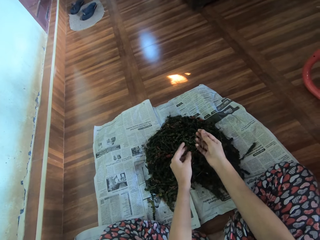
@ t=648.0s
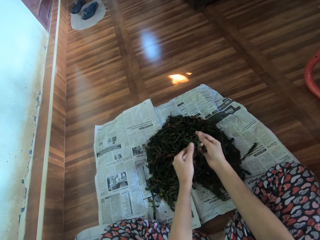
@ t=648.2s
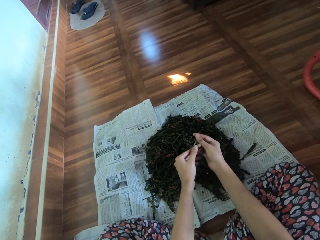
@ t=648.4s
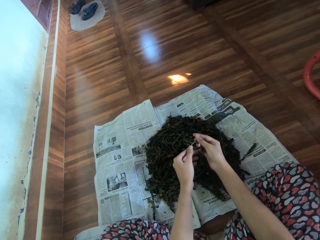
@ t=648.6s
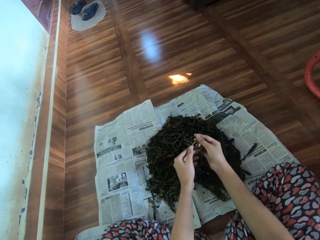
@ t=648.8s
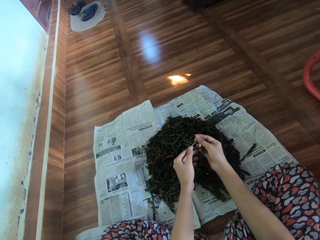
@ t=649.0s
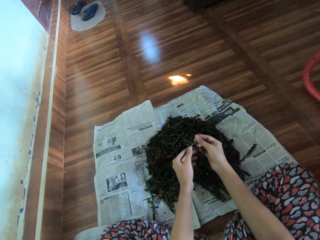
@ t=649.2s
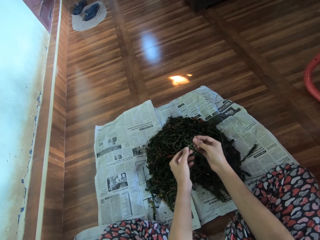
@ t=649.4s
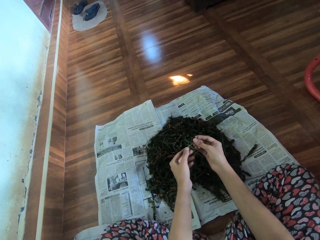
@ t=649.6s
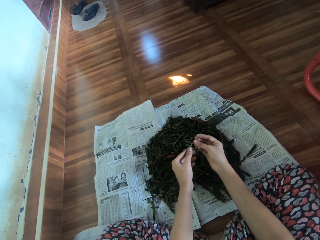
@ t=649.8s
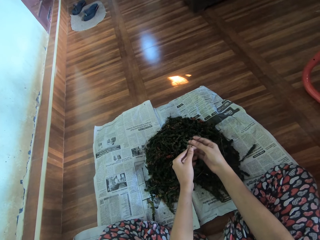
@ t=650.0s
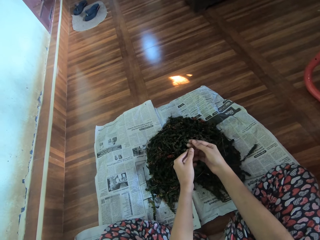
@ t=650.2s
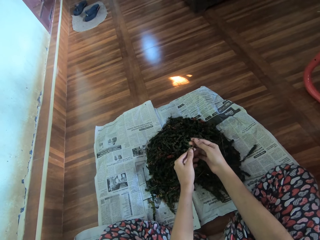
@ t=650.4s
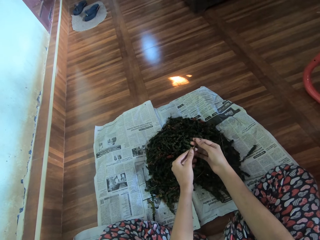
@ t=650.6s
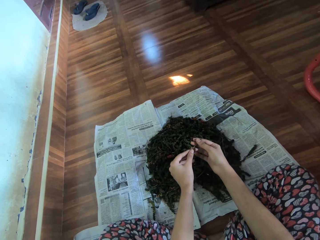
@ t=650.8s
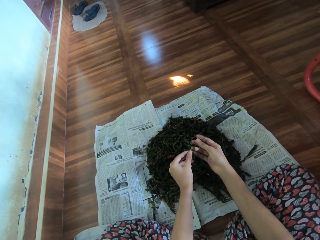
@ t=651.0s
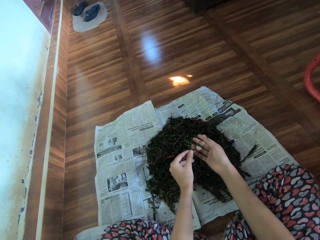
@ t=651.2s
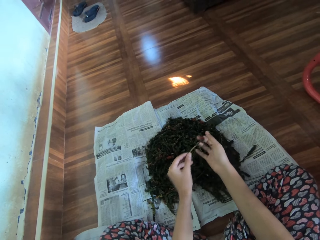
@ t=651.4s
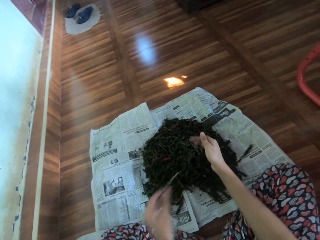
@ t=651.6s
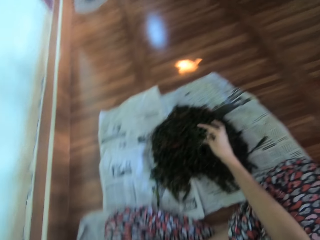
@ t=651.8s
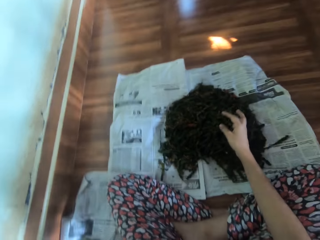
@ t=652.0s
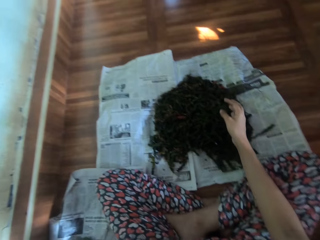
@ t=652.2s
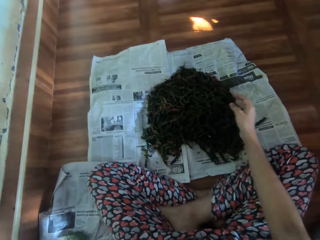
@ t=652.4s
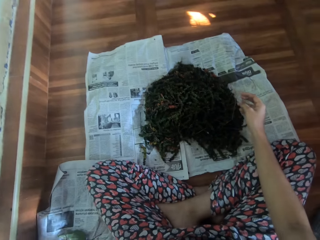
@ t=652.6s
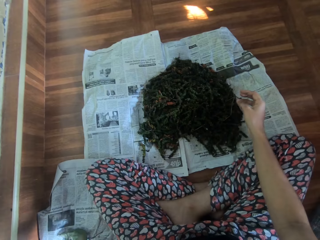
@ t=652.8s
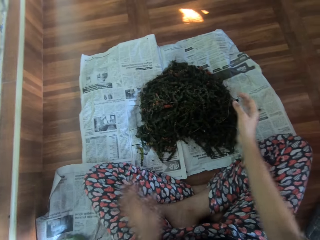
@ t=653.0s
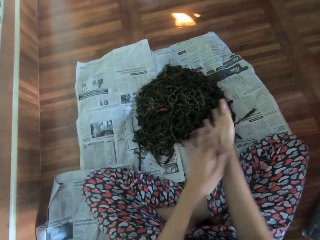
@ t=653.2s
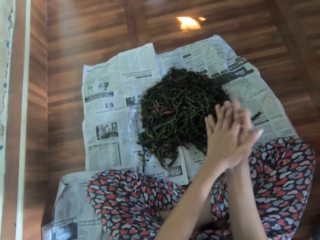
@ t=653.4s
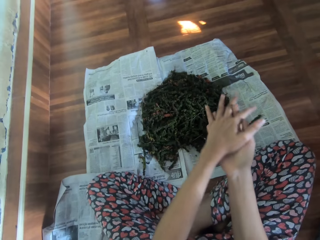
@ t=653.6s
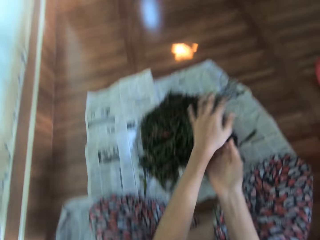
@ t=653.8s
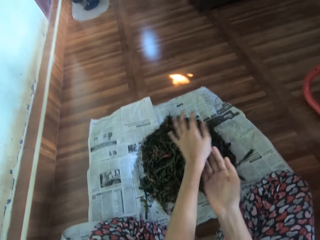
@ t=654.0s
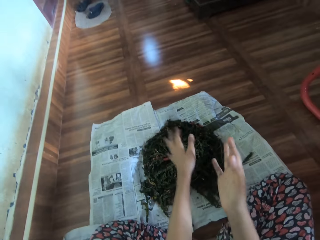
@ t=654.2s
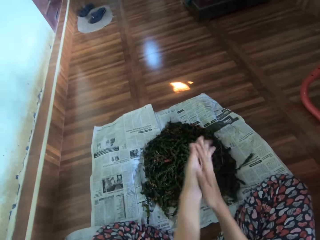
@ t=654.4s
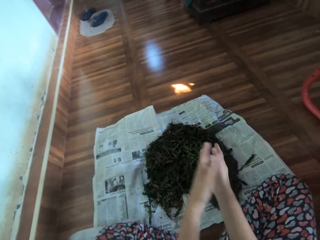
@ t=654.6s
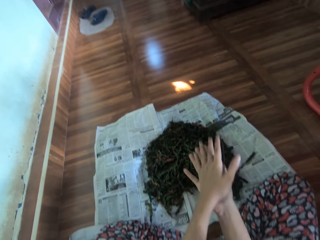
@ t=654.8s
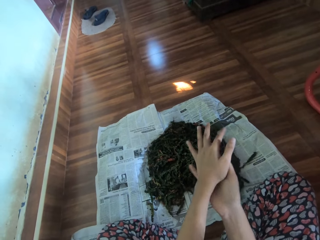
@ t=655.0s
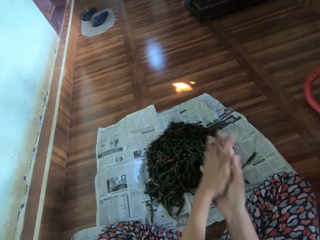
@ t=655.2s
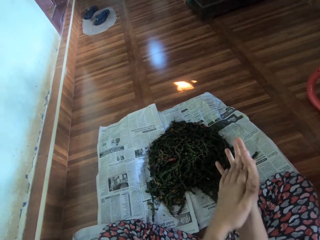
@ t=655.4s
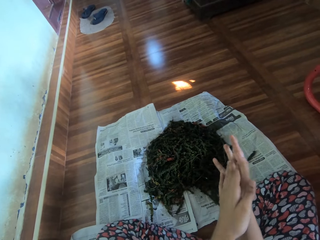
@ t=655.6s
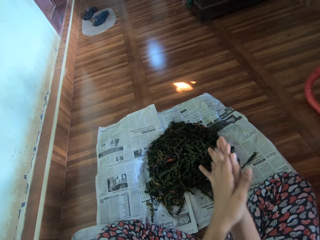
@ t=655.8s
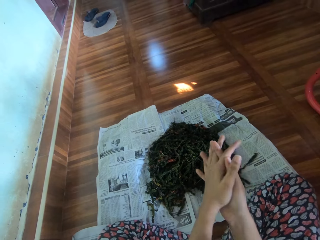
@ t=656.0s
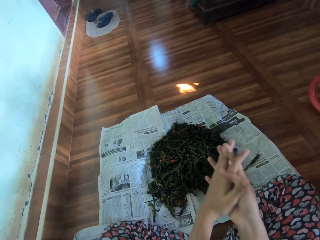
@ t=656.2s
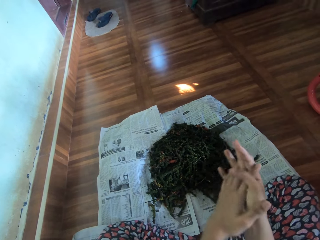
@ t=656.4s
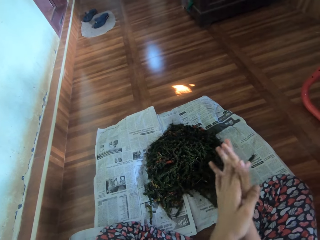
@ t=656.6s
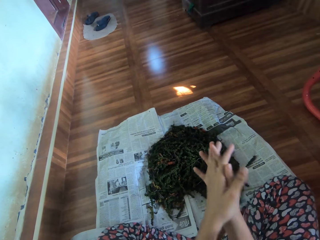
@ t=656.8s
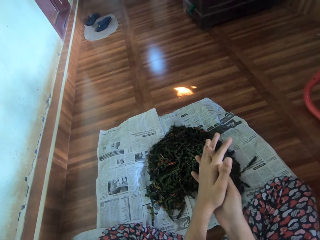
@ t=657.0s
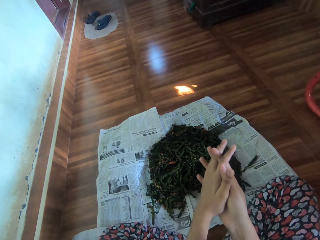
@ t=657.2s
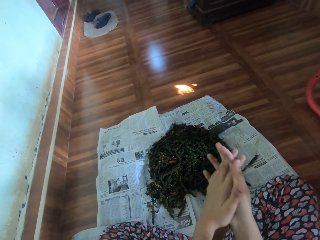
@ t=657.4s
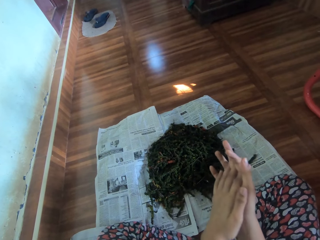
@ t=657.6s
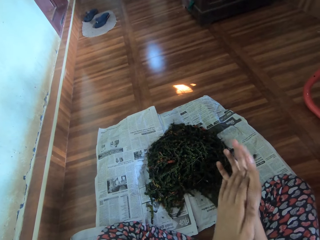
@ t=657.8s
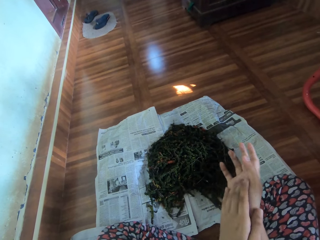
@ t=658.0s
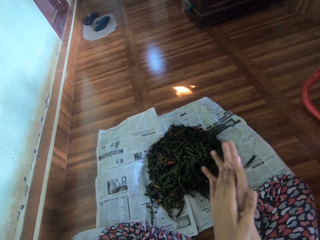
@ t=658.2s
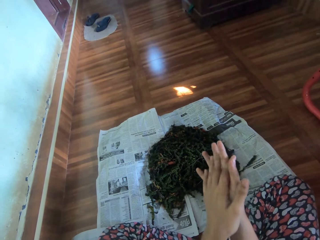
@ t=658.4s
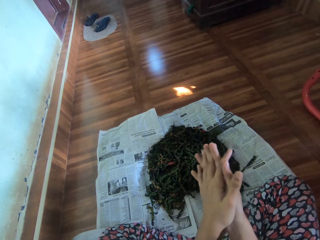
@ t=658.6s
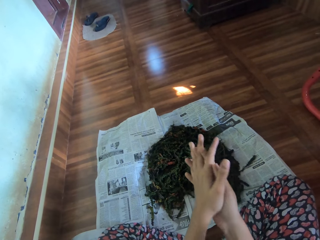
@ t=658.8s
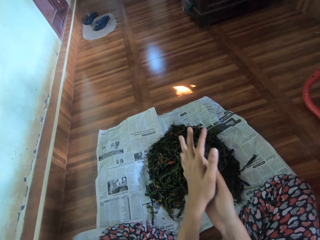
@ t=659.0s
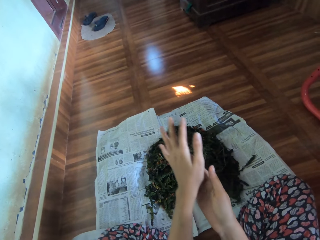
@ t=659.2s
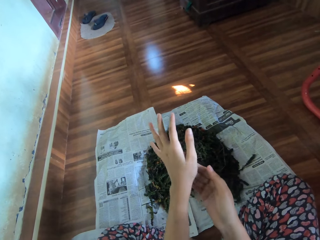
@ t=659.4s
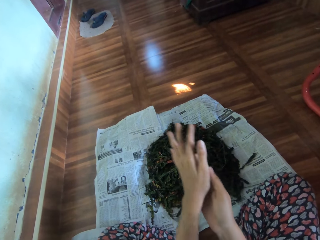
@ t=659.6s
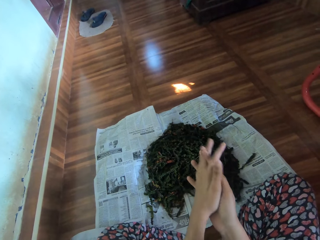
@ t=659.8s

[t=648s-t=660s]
The camera wearer puts the herbs aside with the left hand. She drops the stem on the newspaper on the floor with her left hand. She rubs both hands together. She wipes the hands.

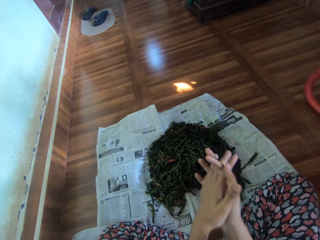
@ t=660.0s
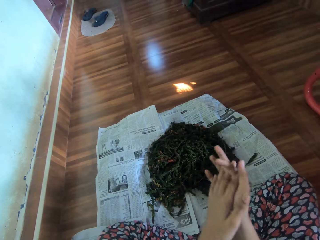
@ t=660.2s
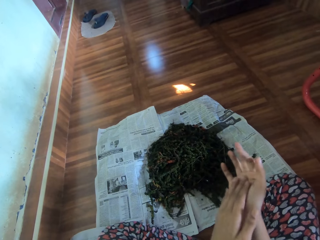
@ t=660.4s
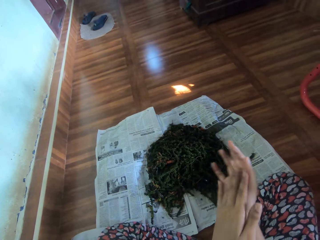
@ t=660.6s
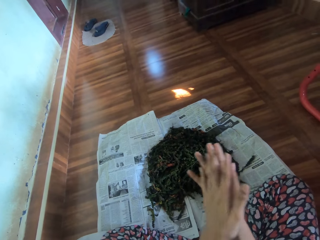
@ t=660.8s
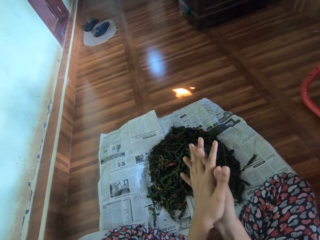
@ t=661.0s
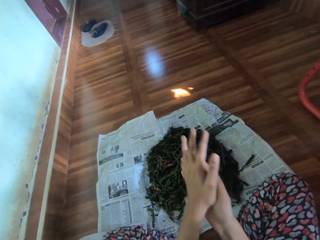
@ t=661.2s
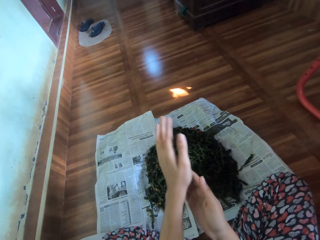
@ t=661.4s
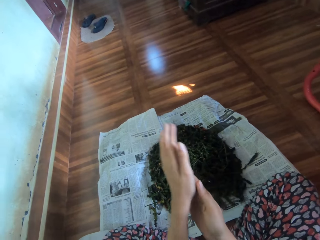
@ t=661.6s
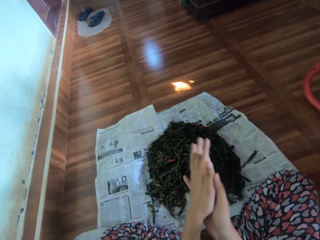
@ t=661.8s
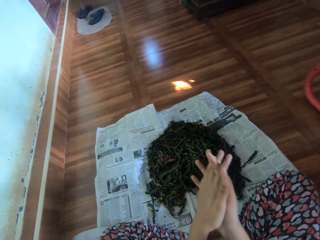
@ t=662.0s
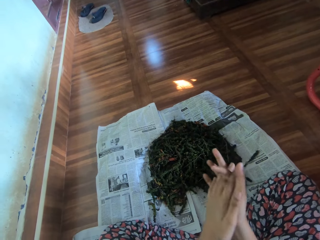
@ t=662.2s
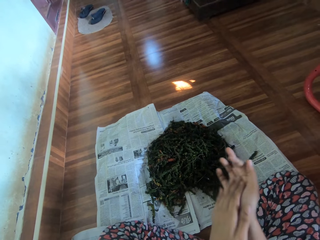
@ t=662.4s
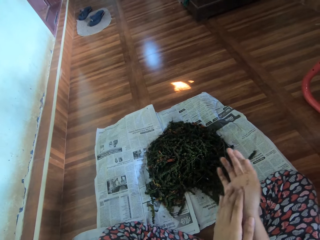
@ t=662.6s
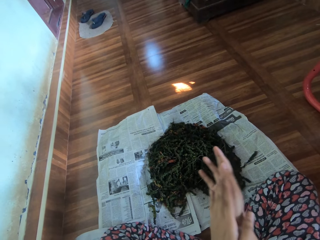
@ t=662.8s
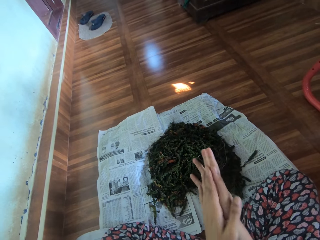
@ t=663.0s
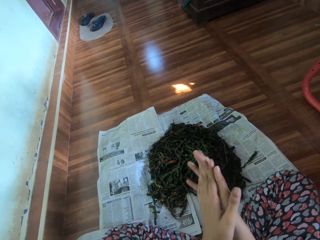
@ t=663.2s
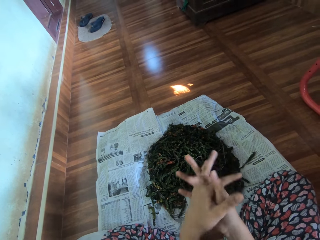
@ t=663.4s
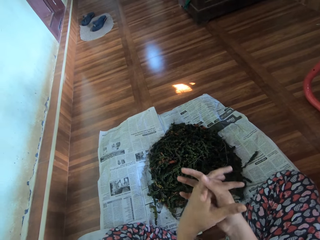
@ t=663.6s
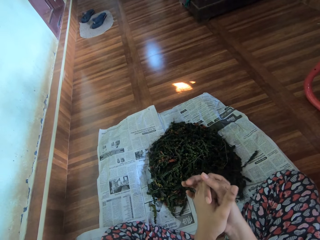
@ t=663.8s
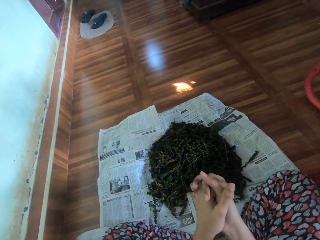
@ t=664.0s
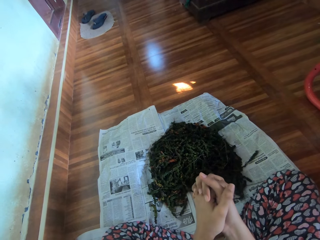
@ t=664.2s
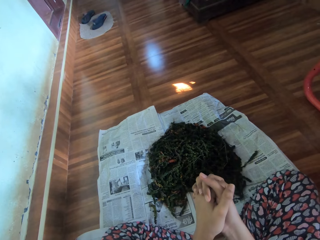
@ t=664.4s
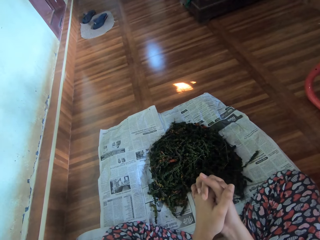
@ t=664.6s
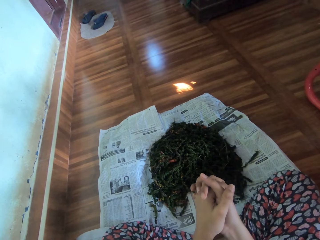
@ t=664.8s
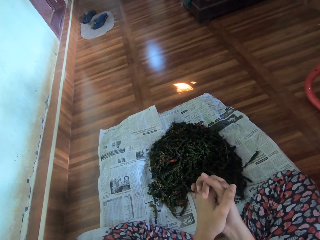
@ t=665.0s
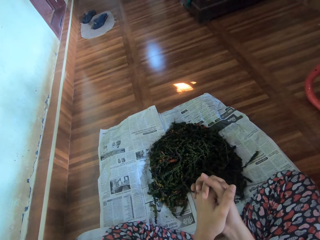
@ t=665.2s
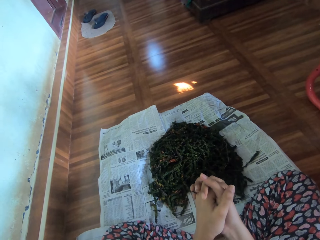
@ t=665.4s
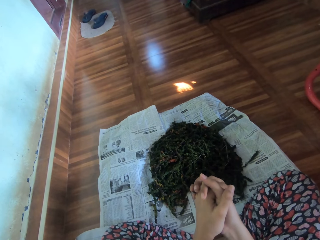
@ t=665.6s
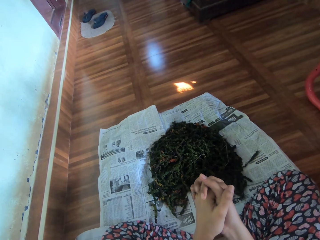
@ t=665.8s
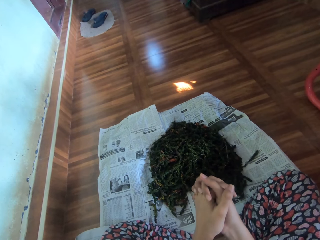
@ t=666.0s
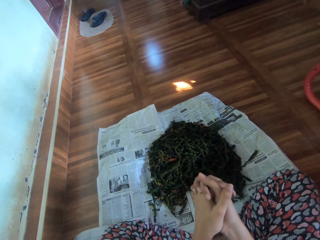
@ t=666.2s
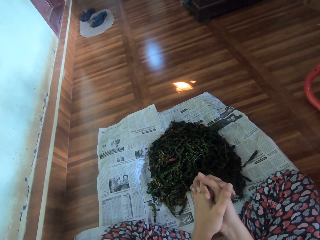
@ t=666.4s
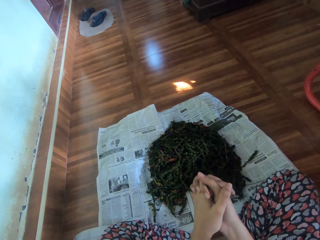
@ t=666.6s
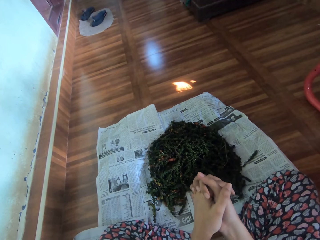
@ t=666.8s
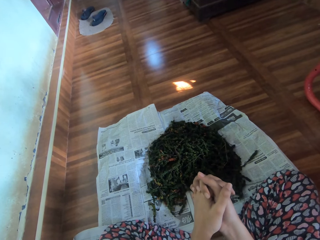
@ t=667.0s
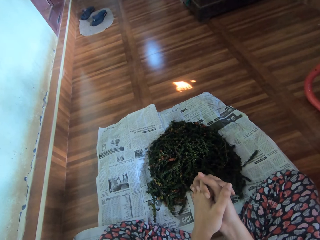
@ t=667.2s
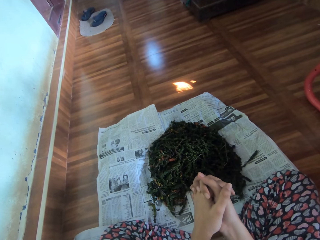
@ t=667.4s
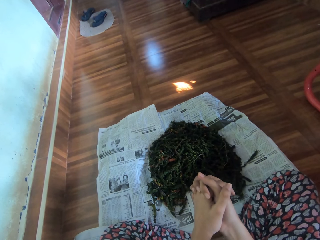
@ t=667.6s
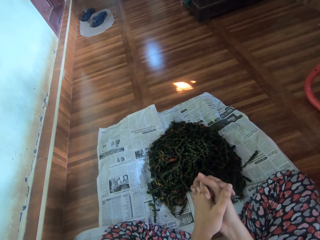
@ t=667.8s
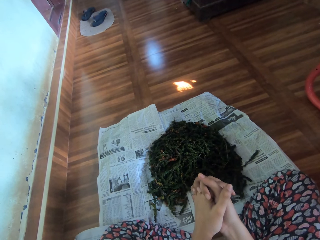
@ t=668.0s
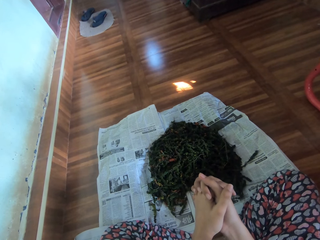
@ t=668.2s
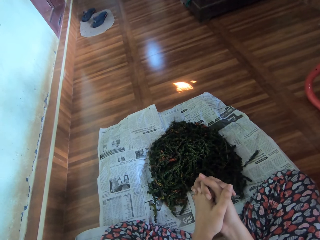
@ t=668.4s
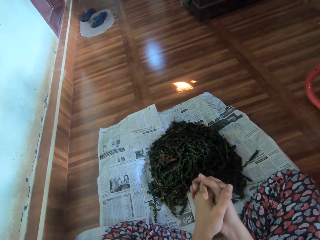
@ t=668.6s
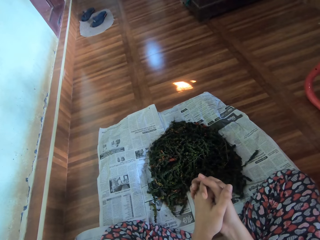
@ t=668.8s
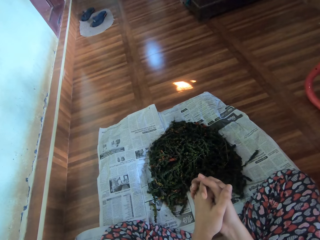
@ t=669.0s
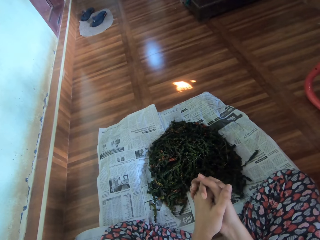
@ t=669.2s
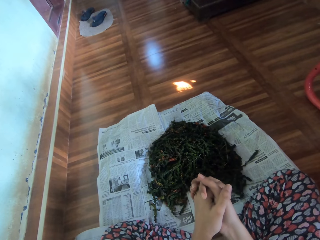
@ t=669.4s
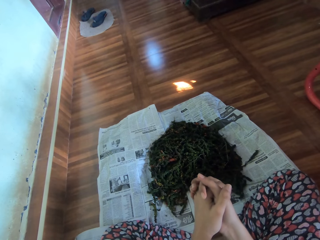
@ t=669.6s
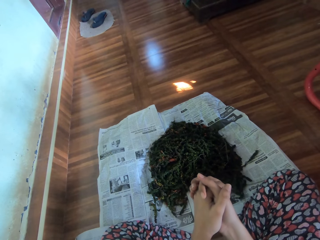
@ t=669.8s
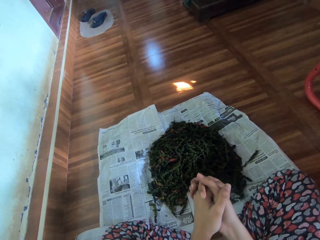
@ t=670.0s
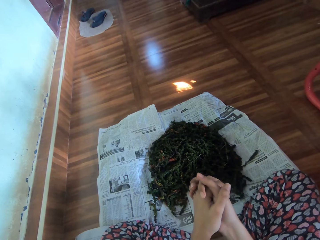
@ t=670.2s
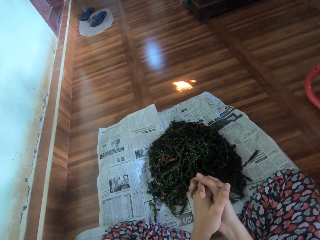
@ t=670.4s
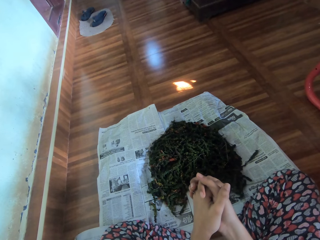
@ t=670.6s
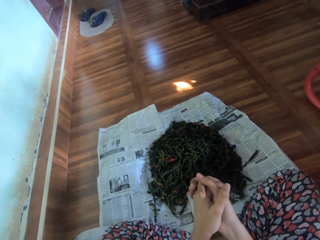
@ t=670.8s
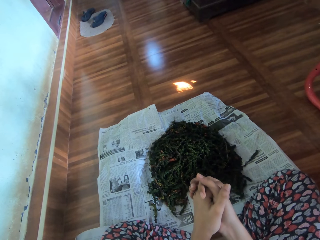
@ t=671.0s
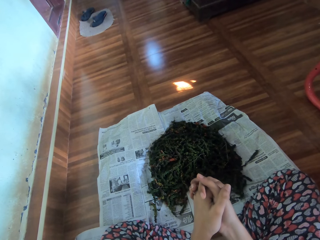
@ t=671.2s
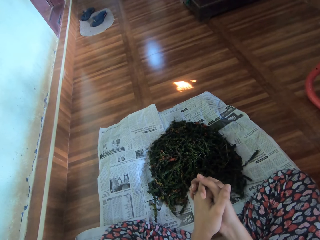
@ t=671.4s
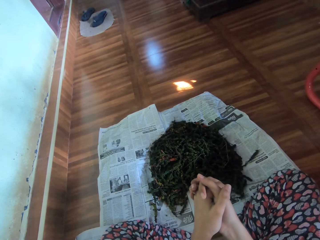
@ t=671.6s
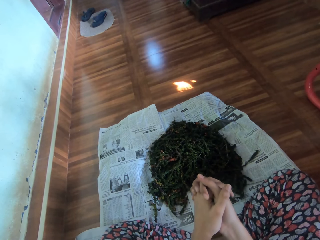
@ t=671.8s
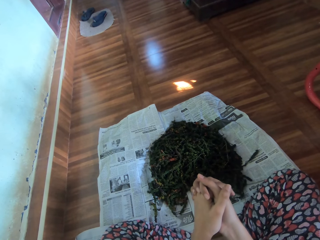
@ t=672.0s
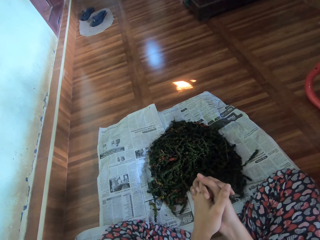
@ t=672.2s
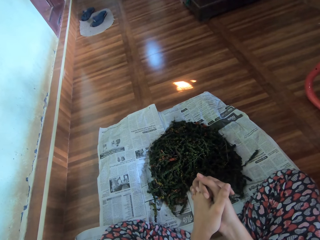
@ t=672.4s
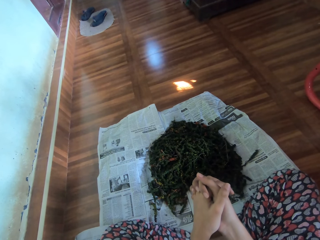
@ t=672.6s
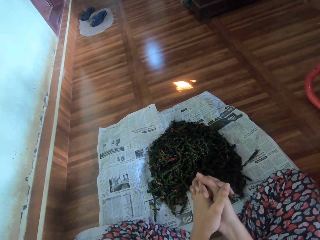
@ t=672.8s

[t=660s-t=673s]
The camera wearer holds hands.
